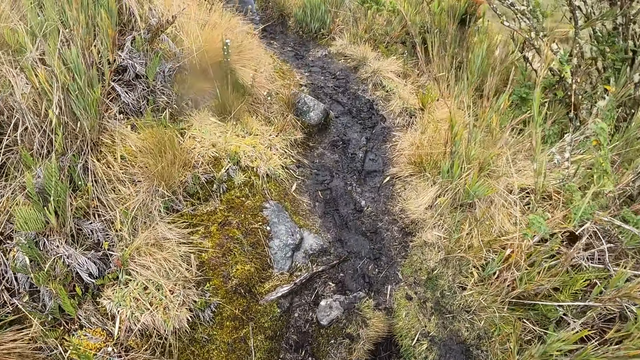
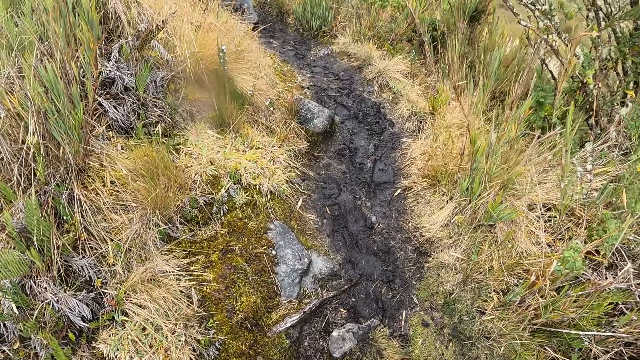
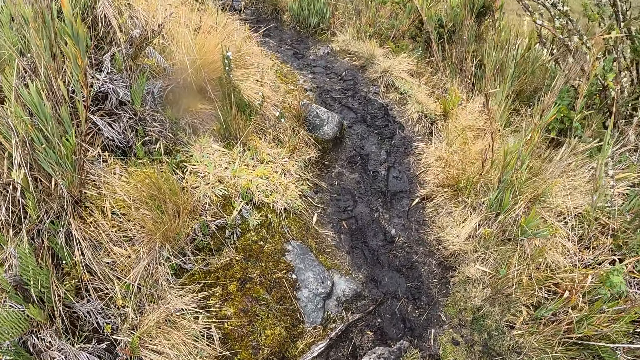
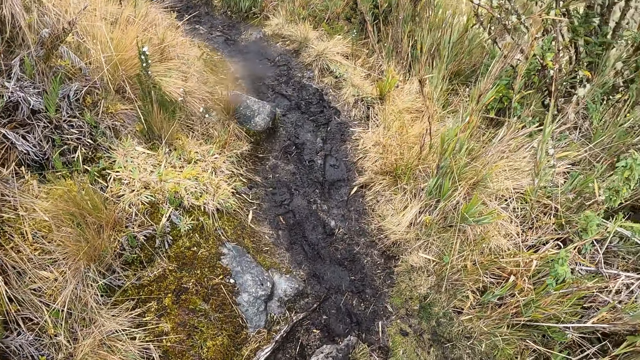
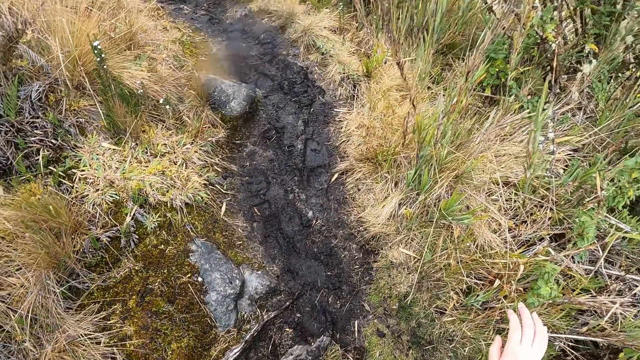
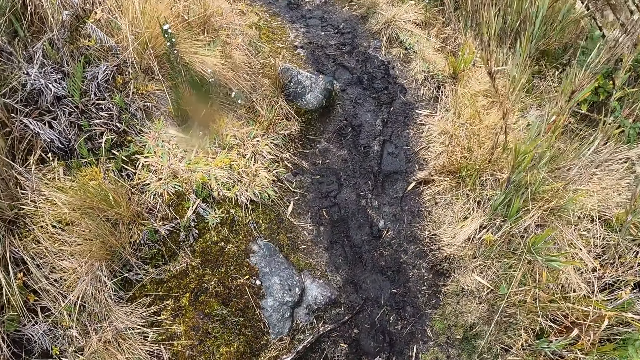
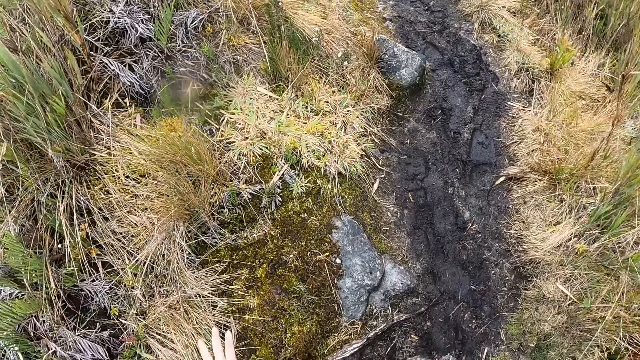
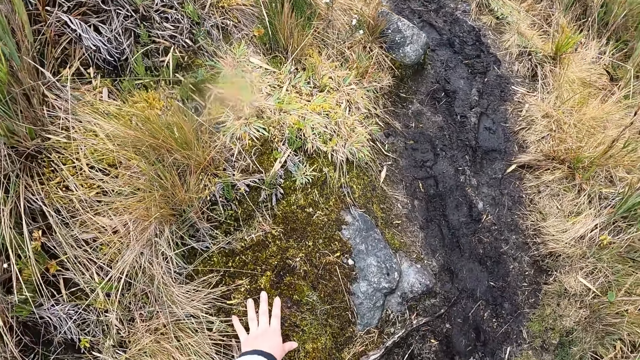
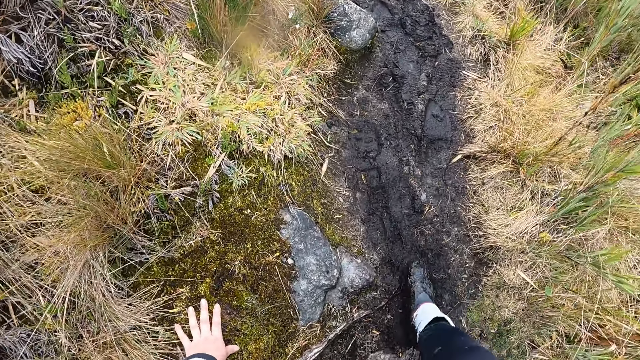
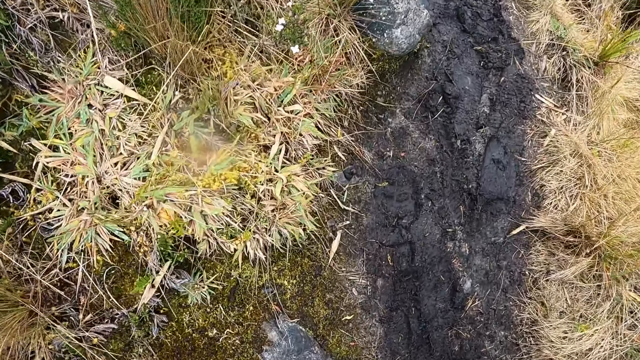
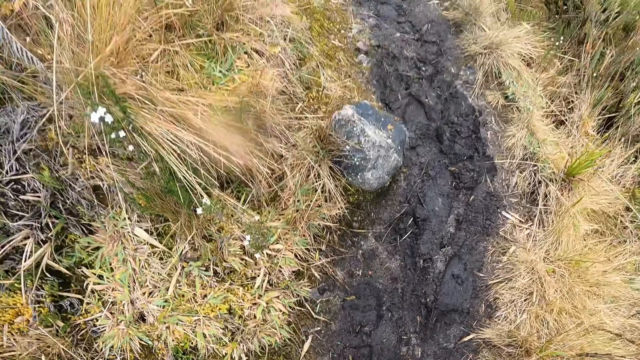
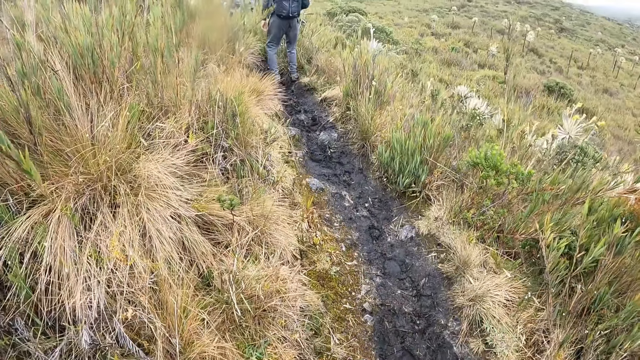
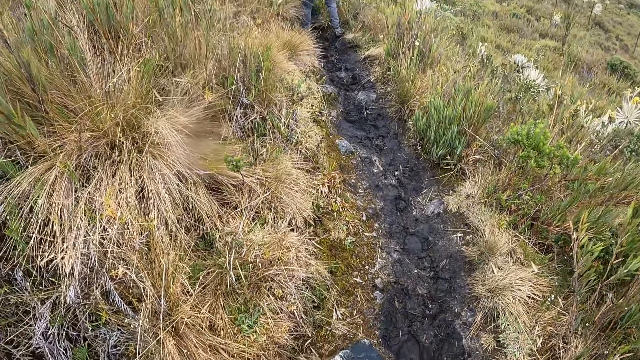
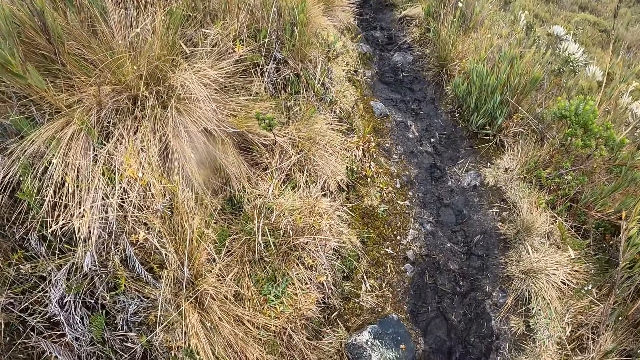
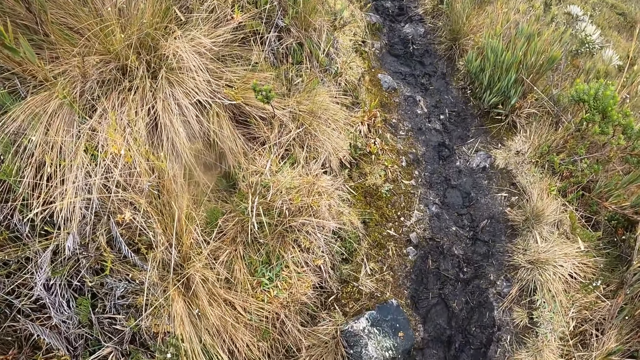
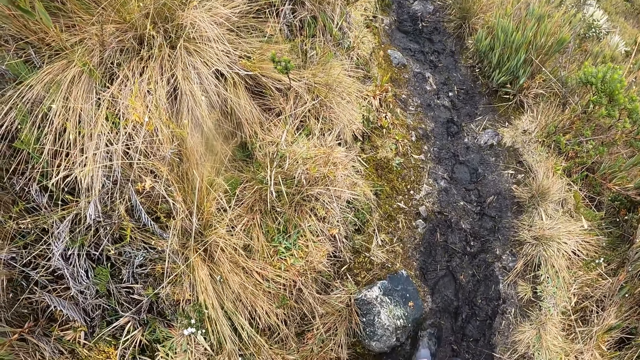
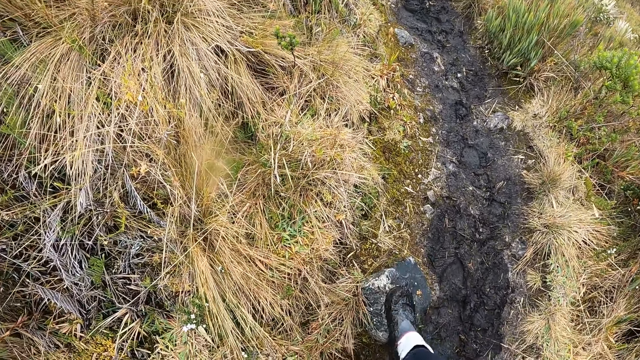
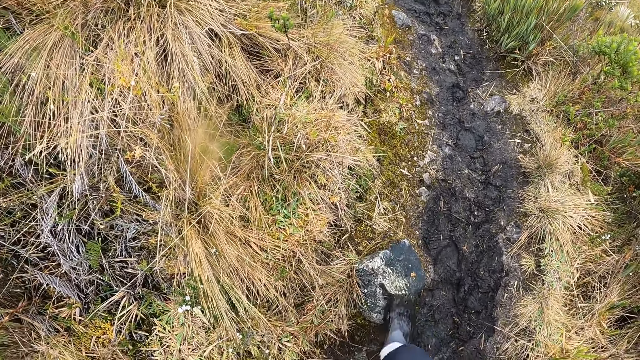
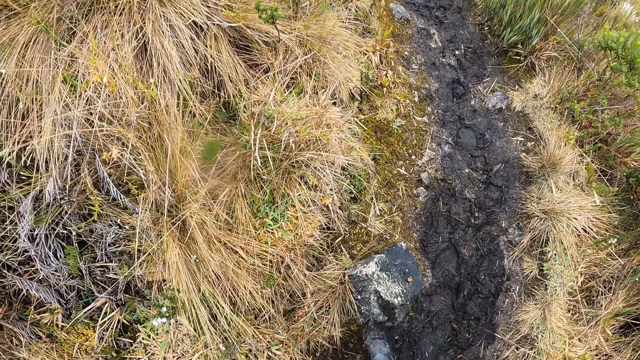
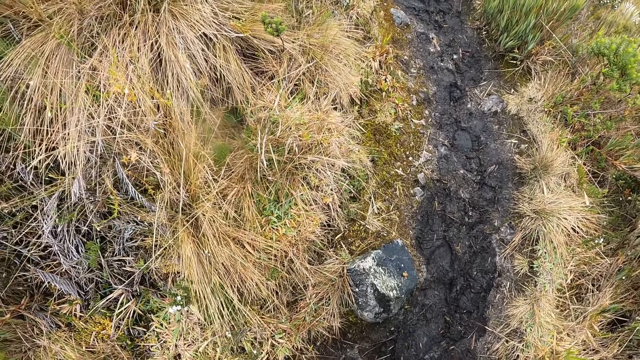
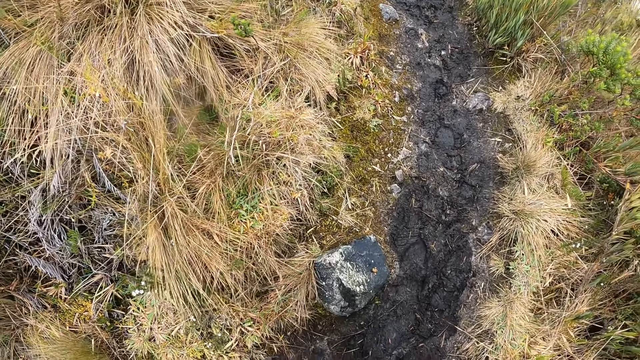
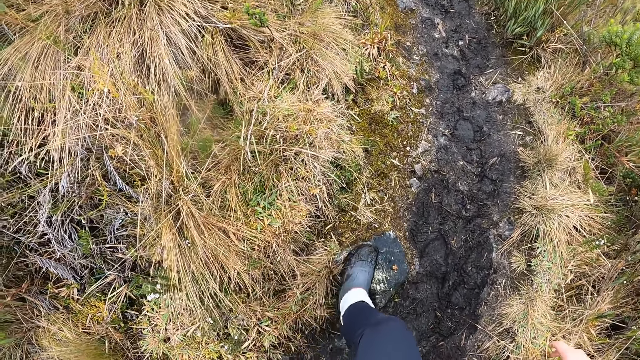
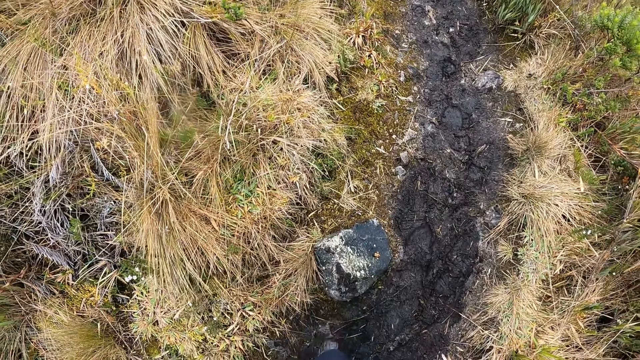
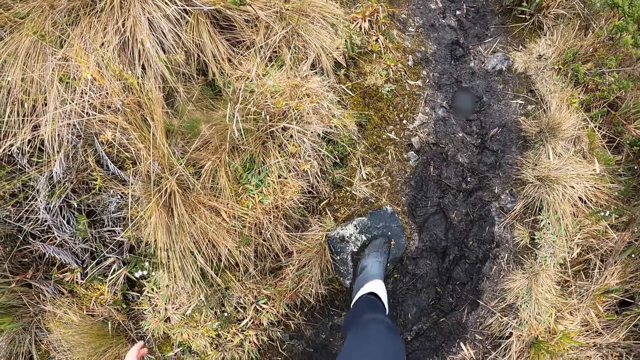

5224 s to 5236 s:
The camera wearer places her left hand on the floor. She clears the mud under her footwear on a piece of rock on the ground. She rubs her shoe on the stone.

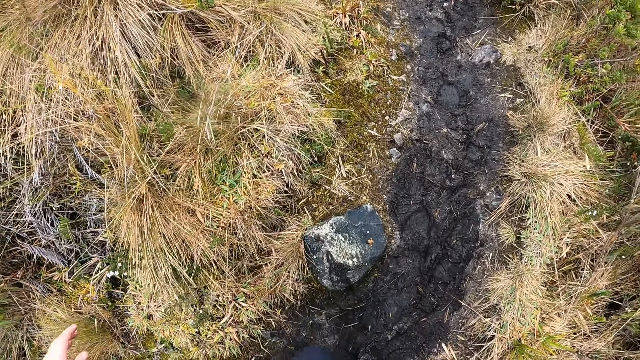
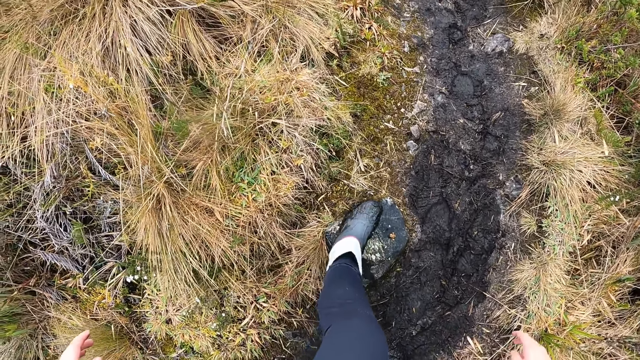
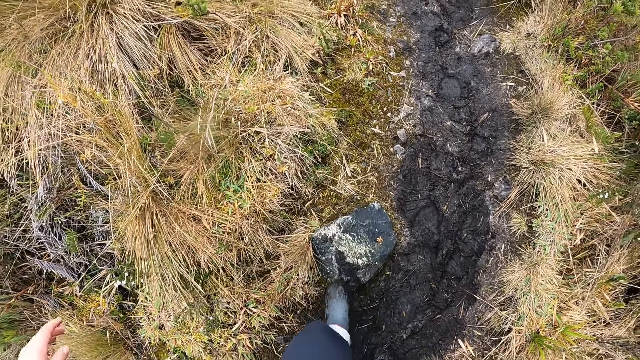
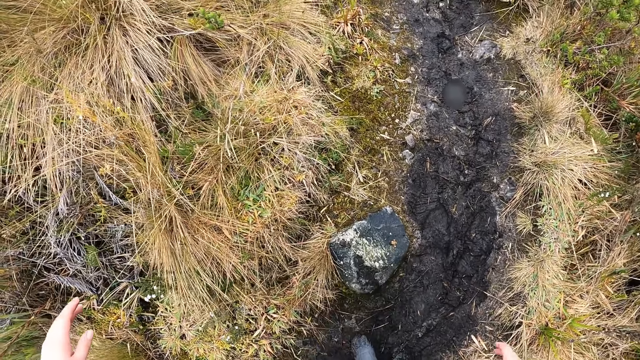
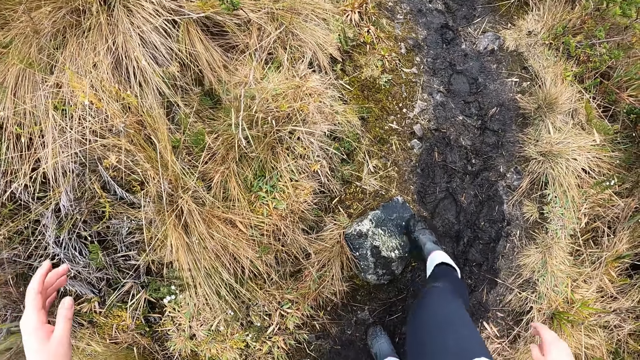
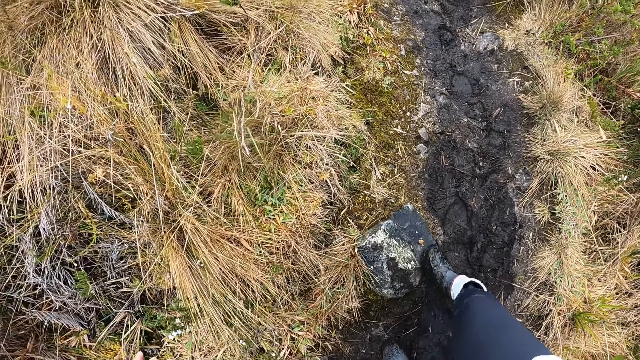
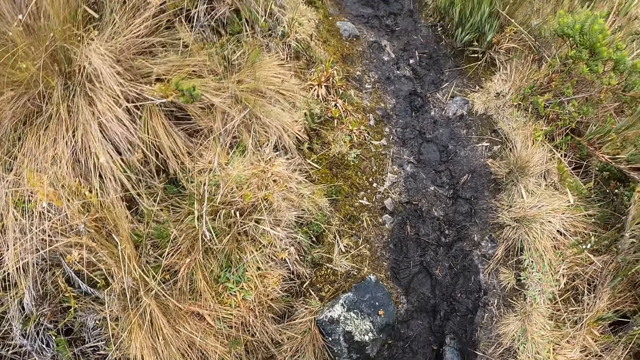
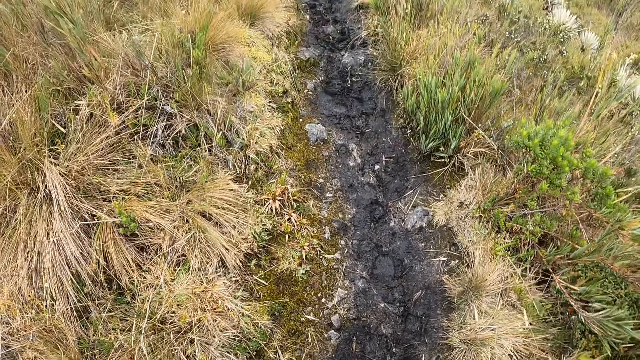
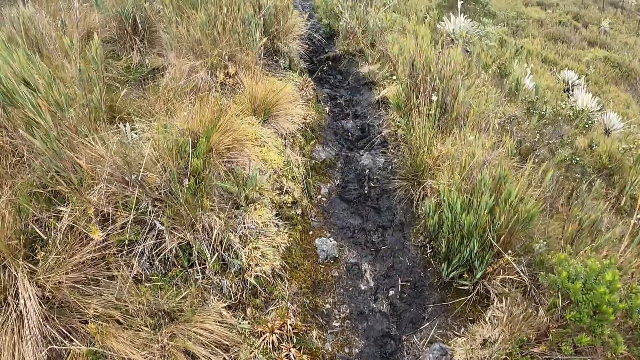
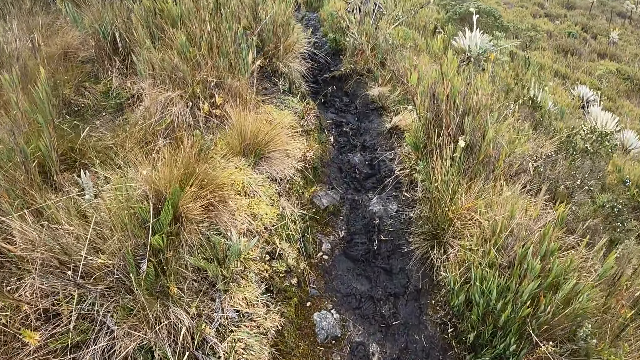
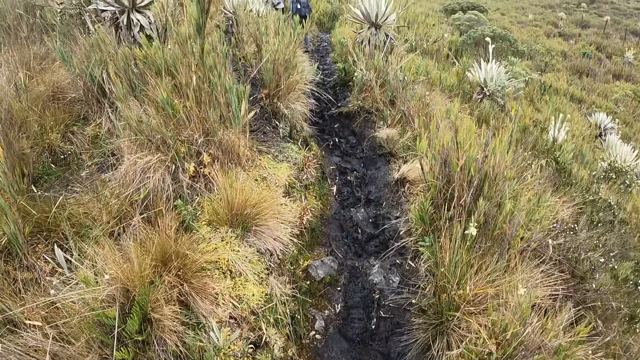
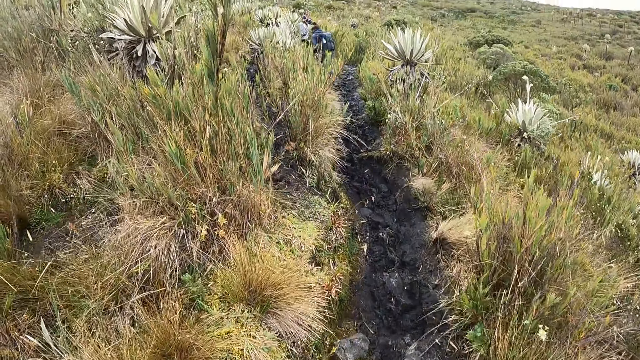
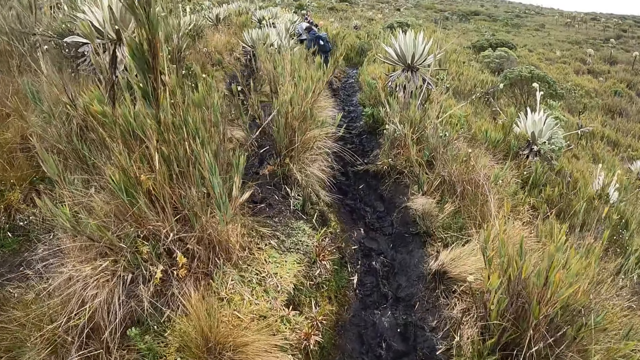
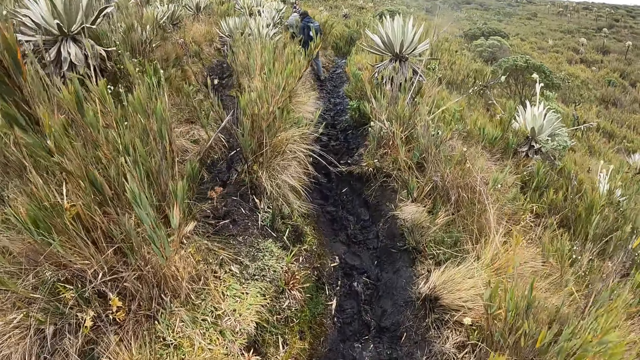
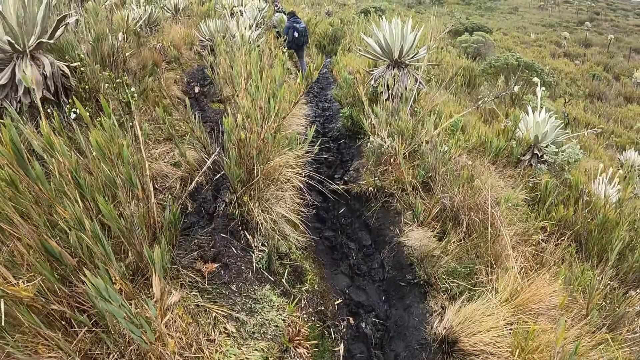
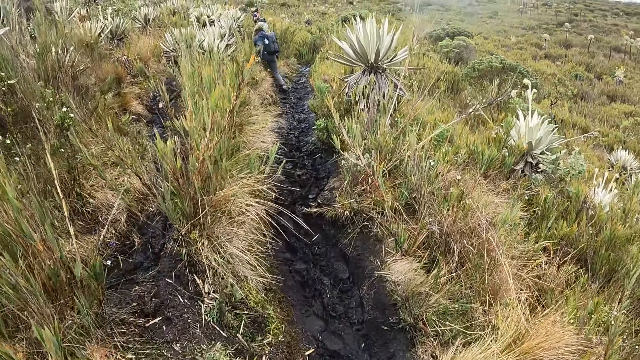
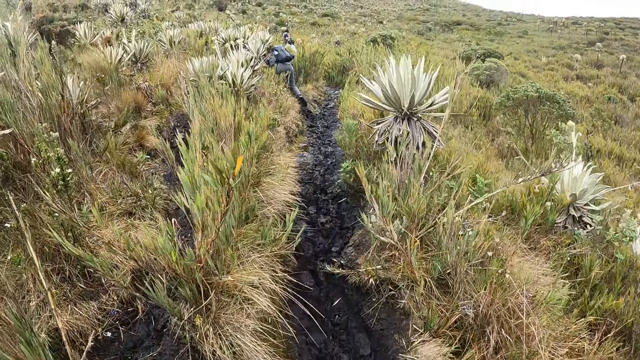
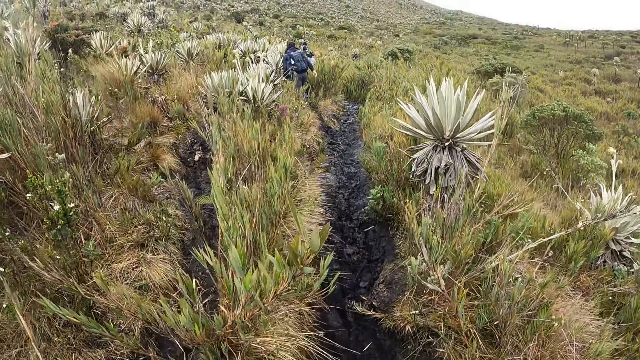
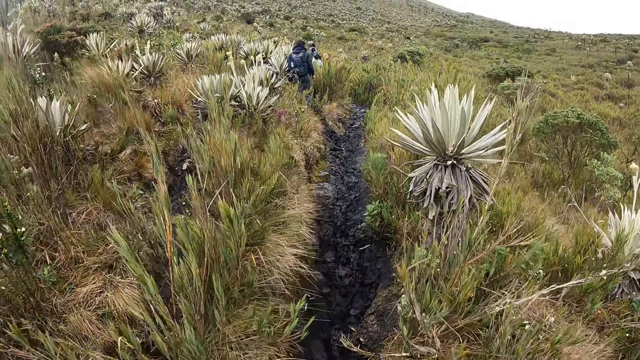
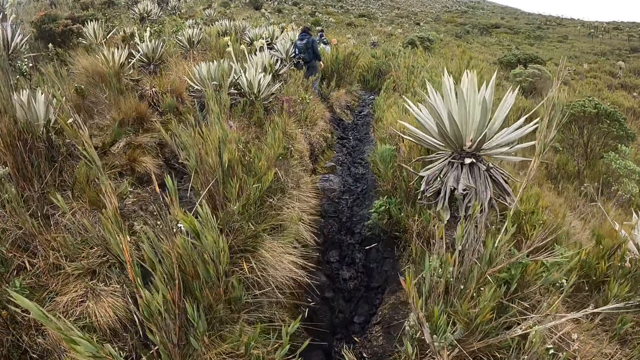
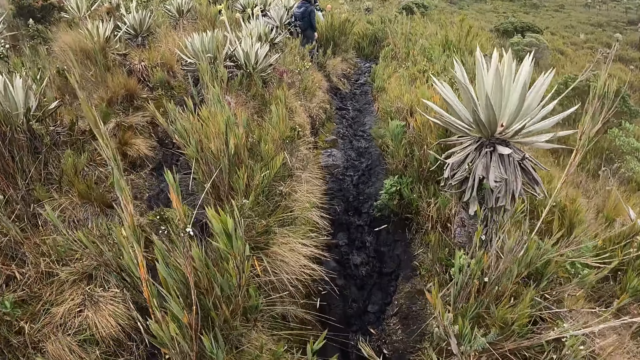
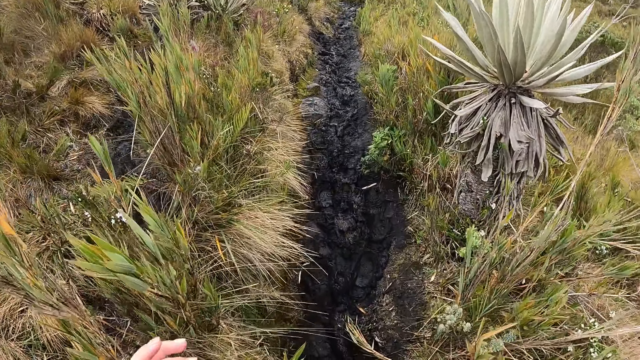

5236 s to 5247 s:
The camera wearer walks up the mountain.
